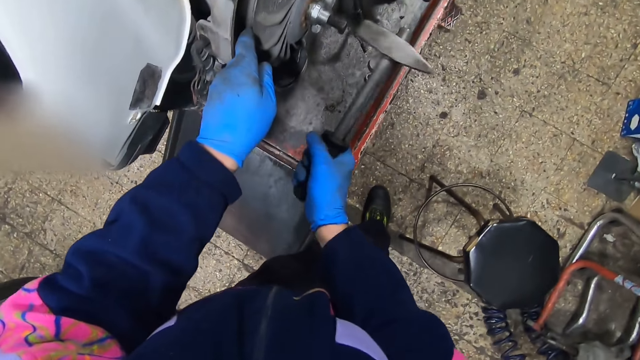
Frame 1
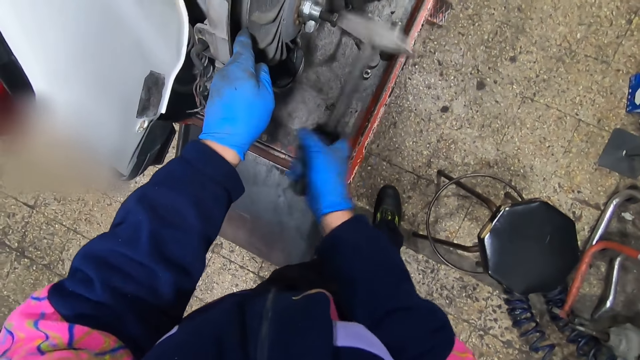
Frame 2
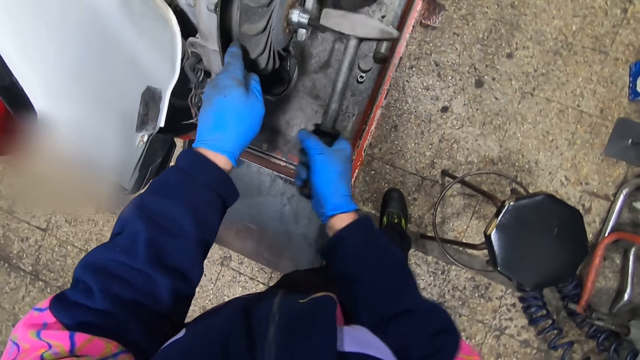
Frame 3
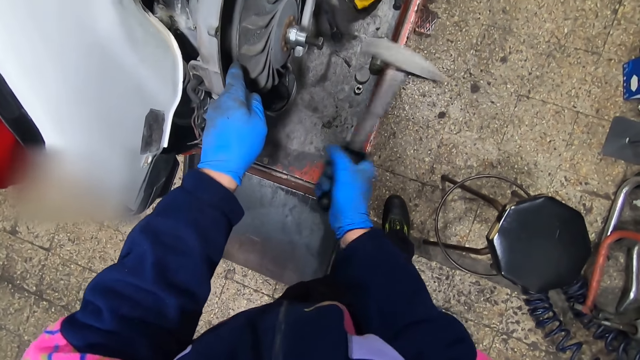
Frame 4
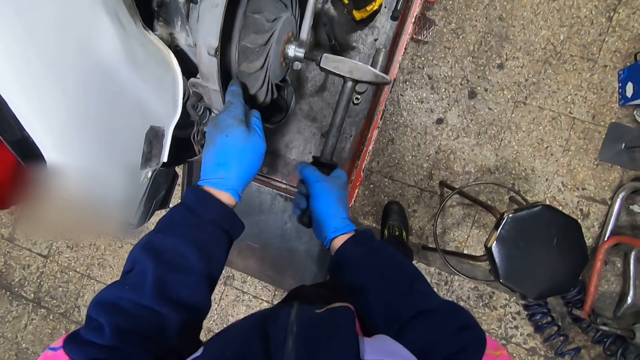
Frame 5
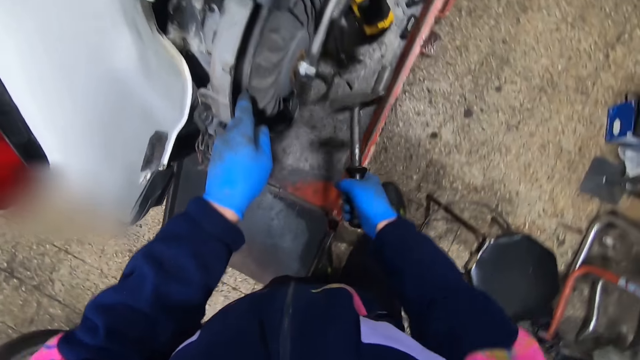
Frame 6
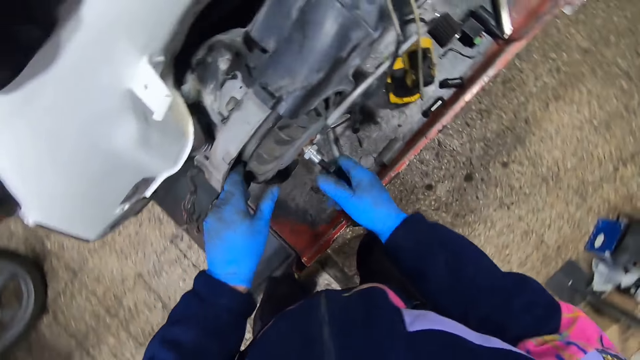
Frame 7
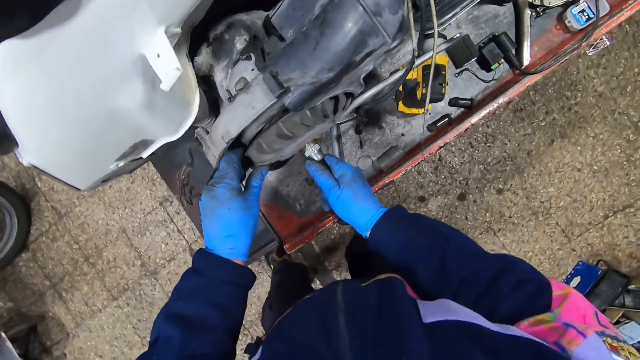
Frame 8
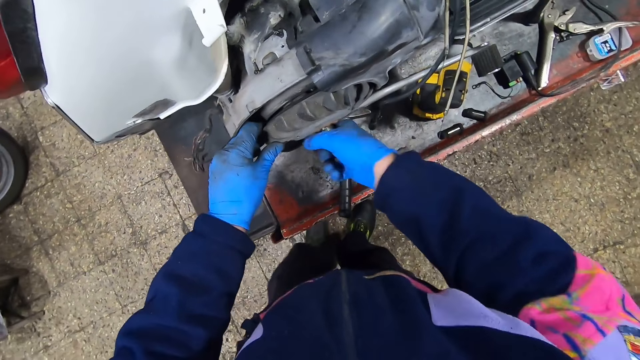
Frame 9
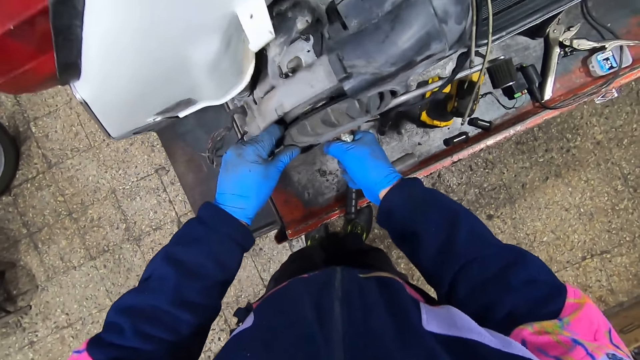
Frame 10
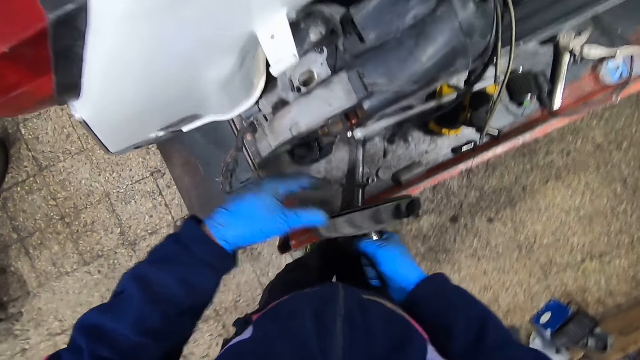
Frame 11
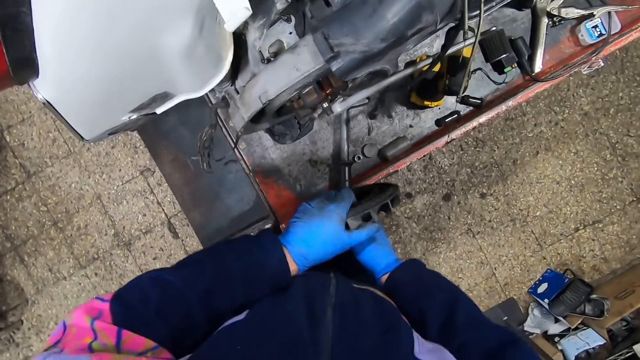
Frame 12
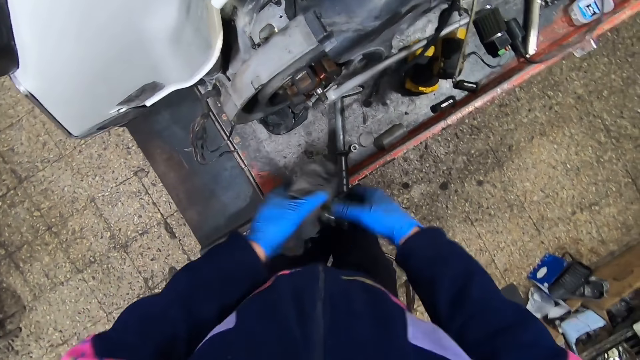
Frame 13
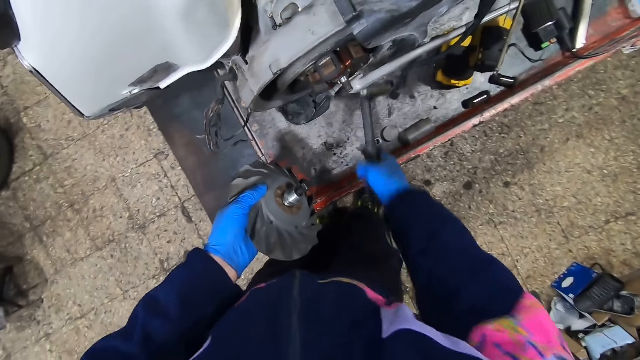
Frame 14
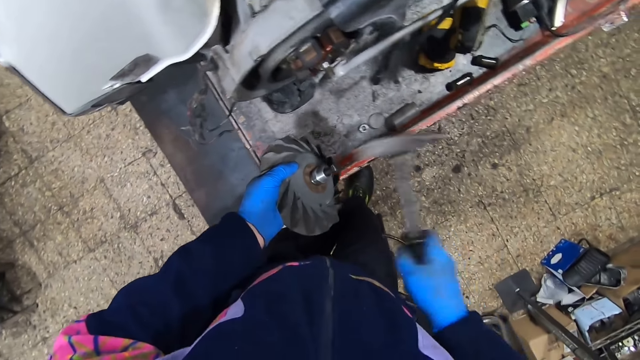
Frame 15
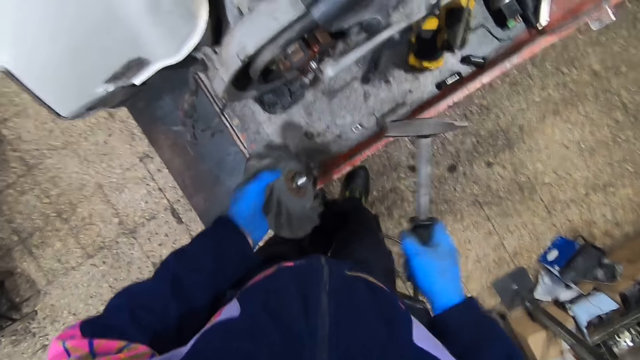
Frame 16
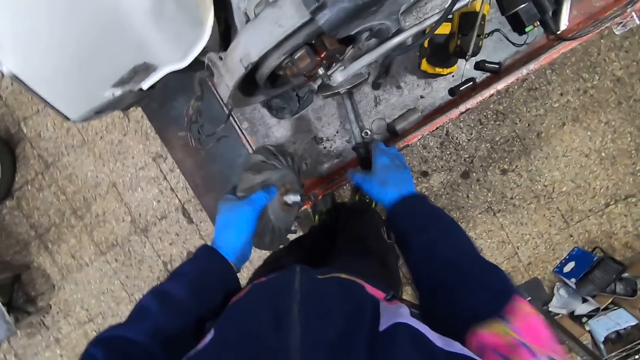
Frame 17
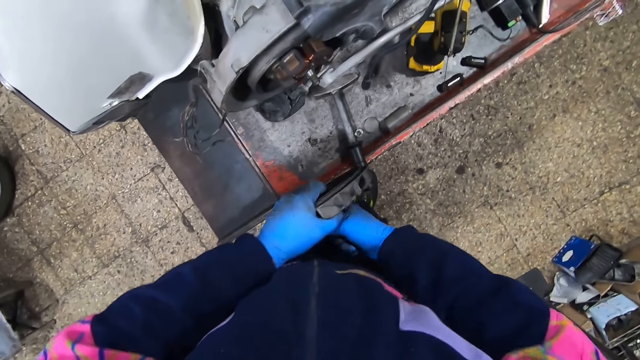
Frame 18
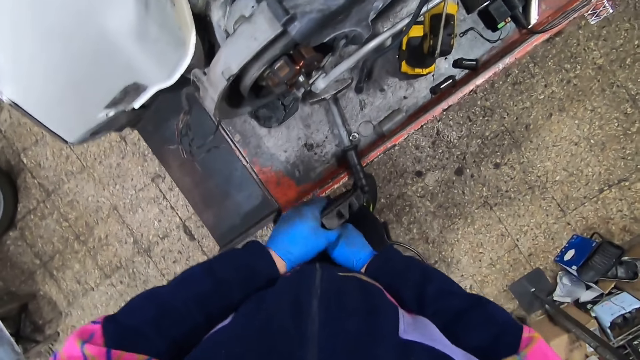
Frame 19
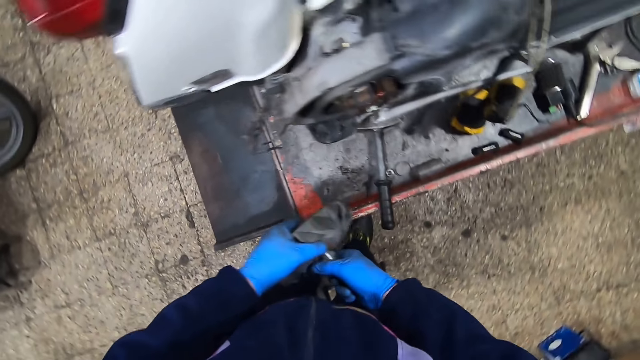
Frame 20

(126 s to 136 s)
The camera wearer hits the bolt with the hammer. He drops the hammer on the platform. He removes the wheel. He picks up the hammer on the platform with his right hand. He hits the bolt with the hammer. He places the hammer on the metal surface. He holds the bolt on the wheel with his right hand.

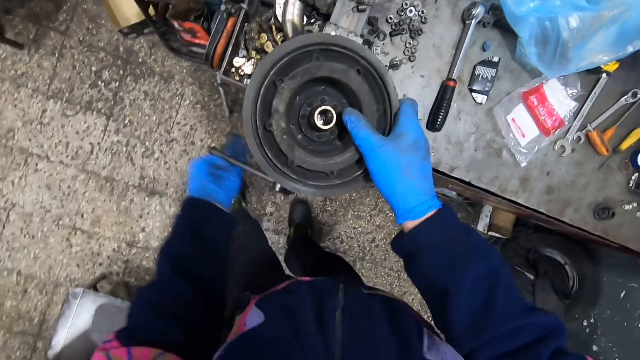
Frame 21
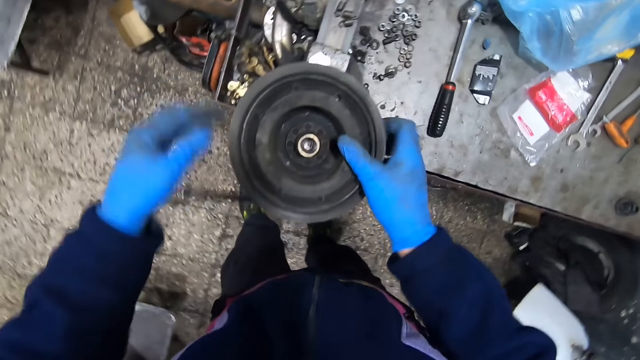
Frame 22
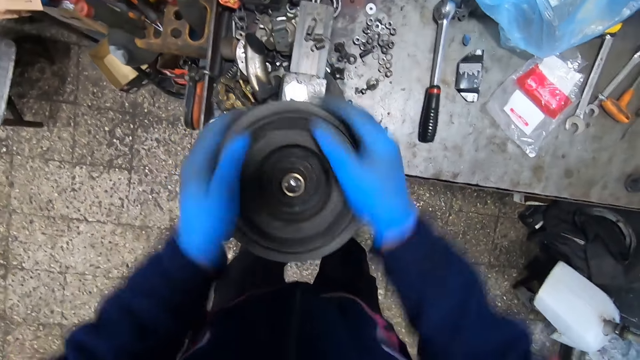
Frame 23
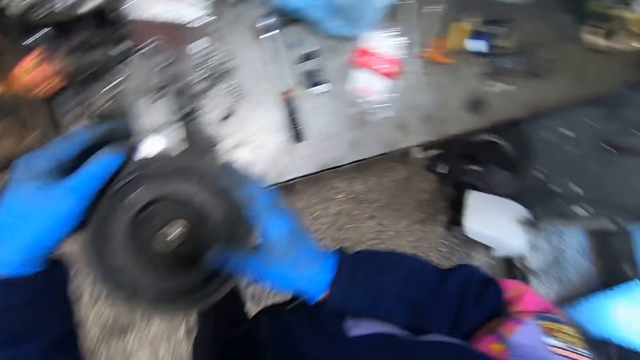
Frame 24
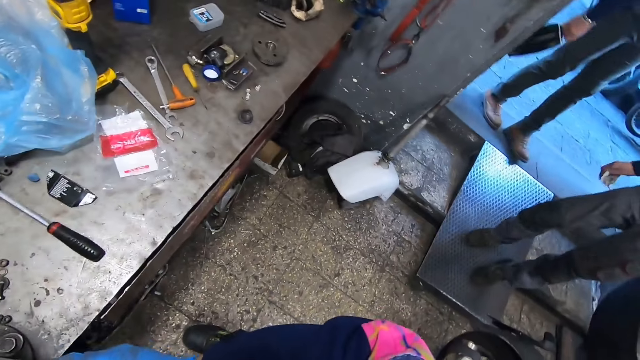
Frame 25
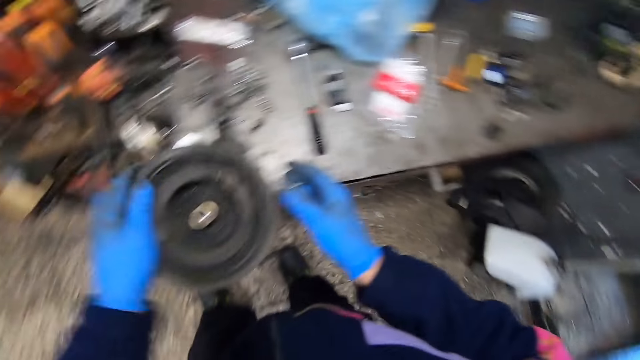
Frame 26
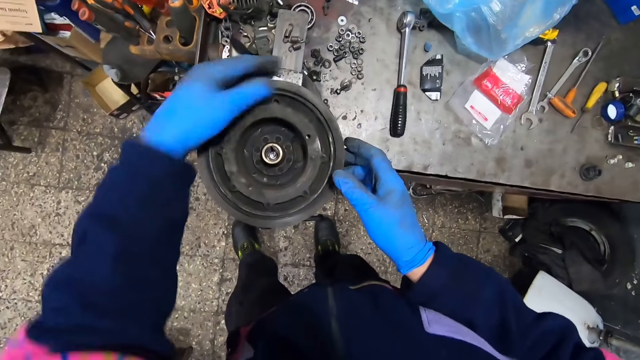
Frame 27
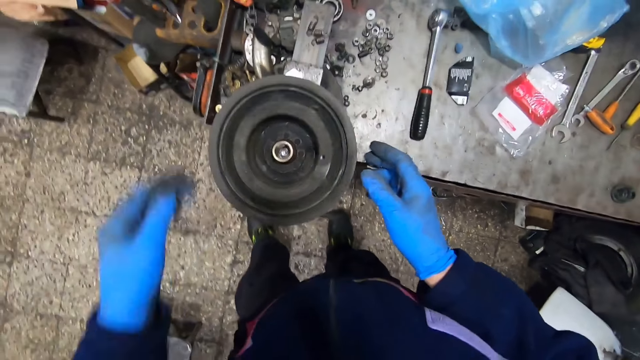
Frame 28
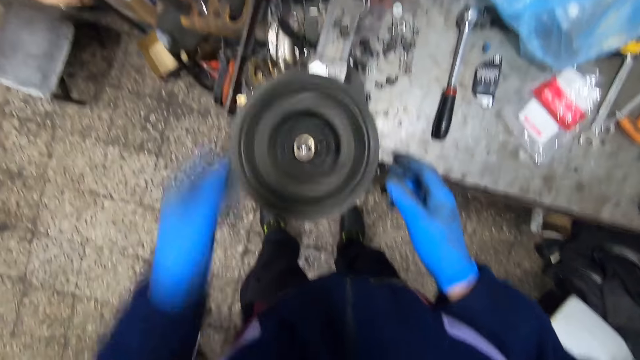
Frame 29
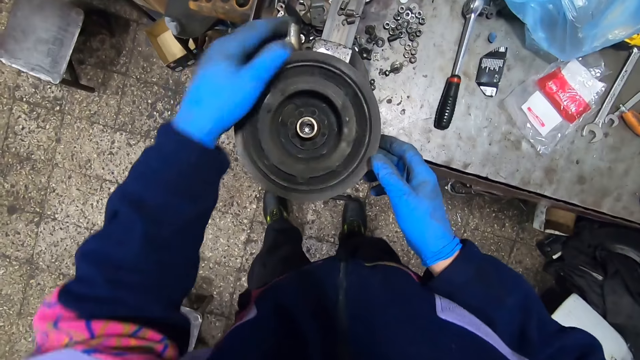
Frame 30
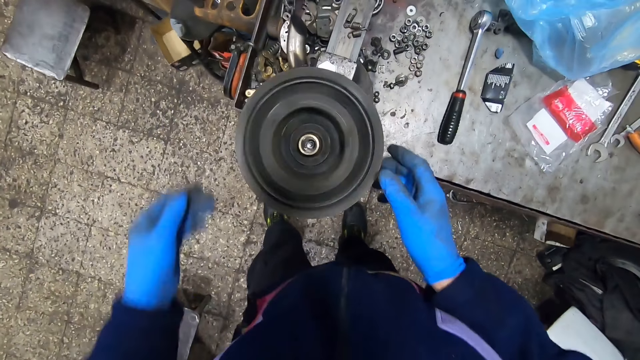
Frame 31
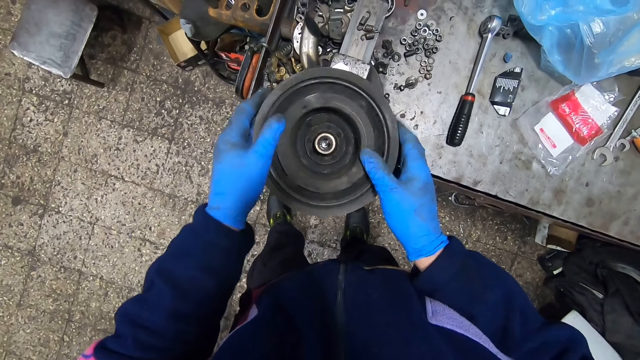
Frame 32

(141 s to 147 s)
The camera wearer rolls the wheel on the bench vice with both hands. A person walks in the workshop. Another person walks in the workshop.

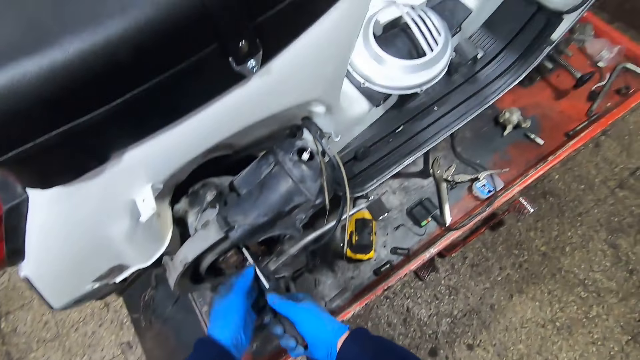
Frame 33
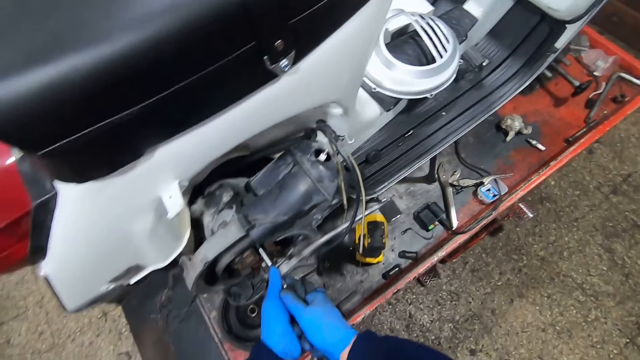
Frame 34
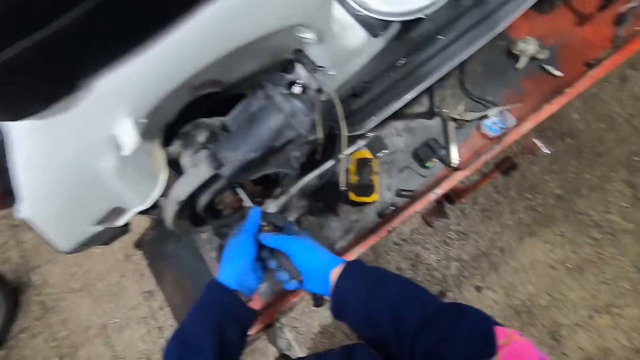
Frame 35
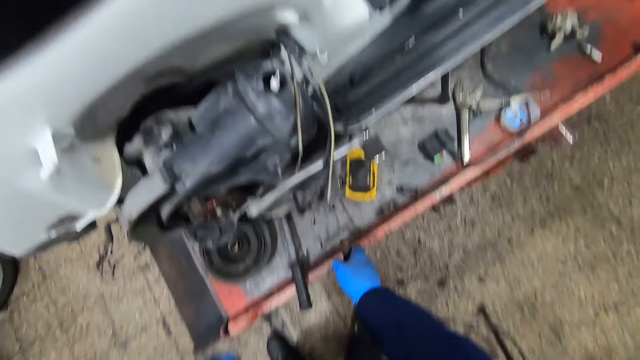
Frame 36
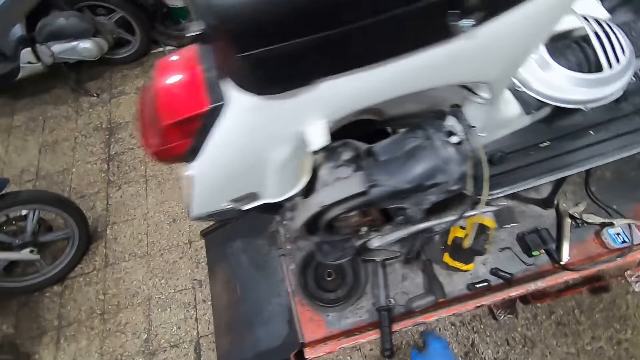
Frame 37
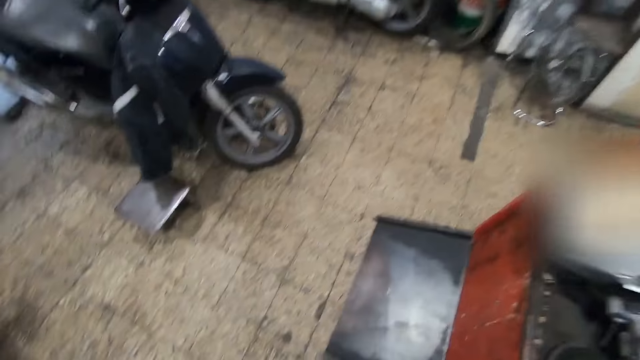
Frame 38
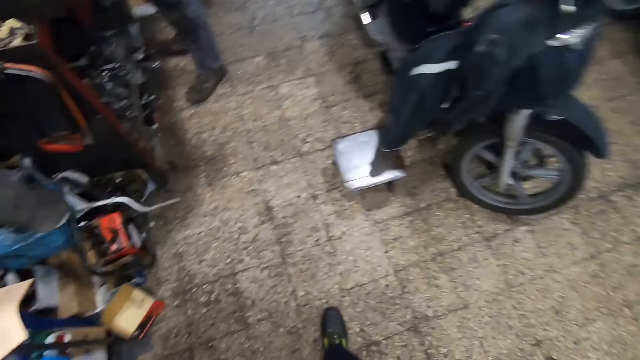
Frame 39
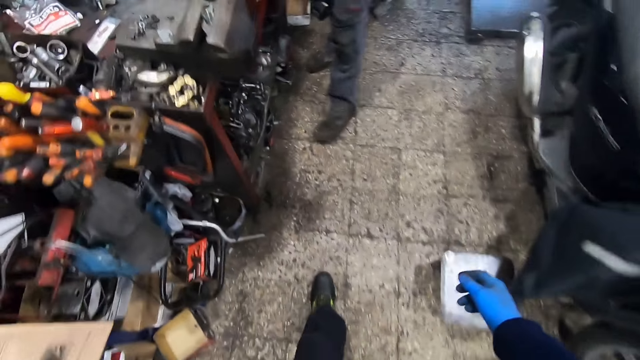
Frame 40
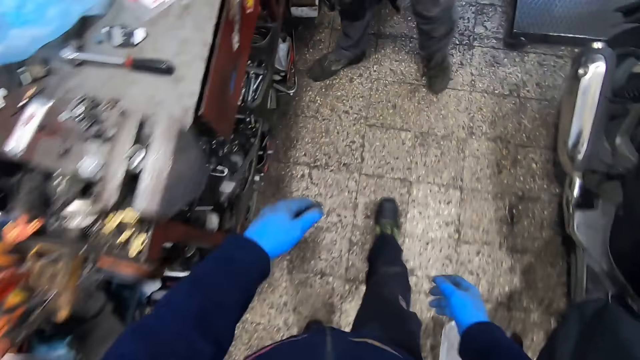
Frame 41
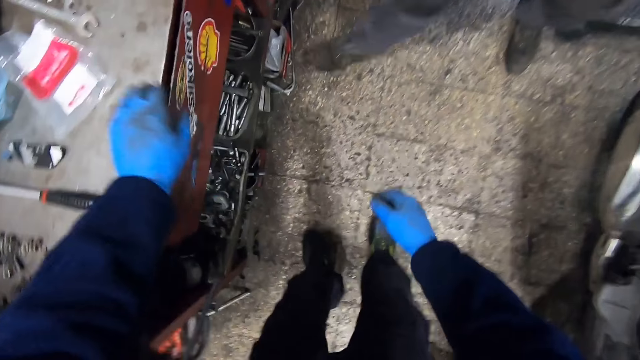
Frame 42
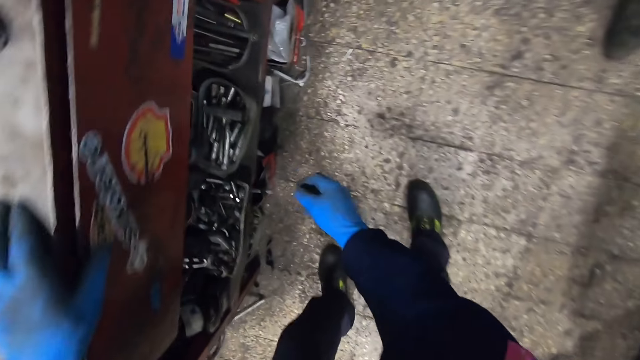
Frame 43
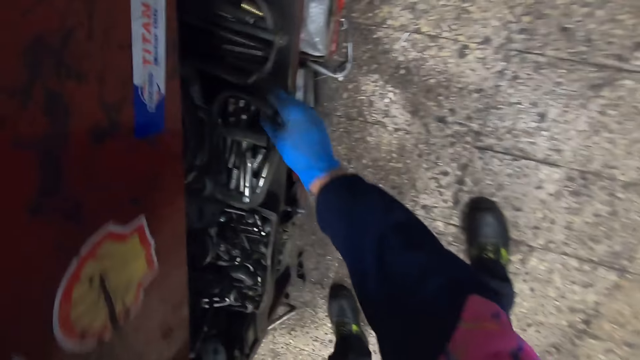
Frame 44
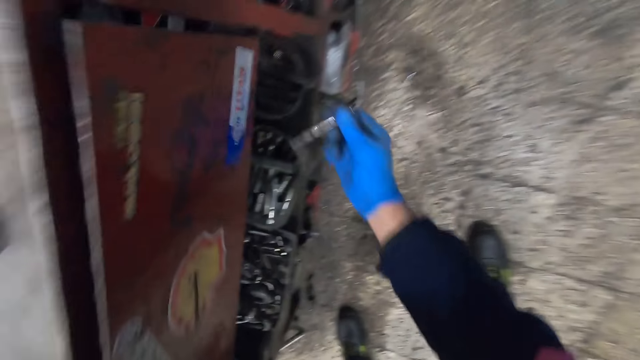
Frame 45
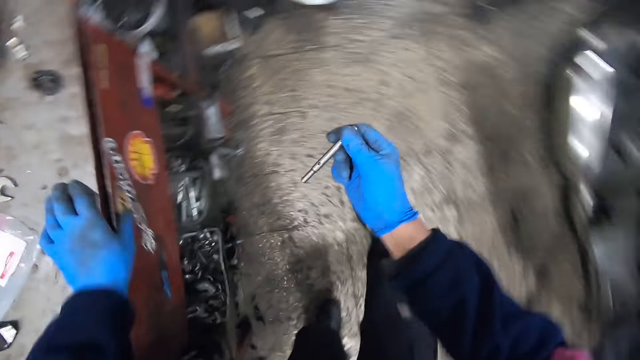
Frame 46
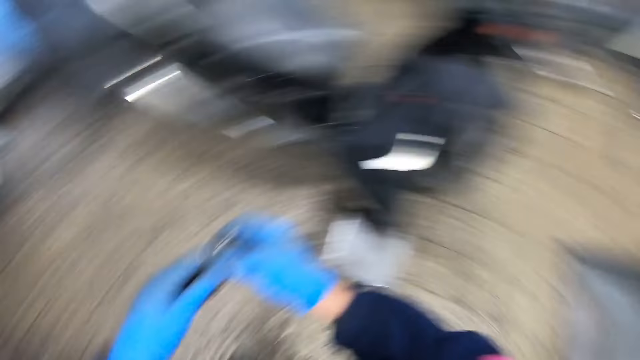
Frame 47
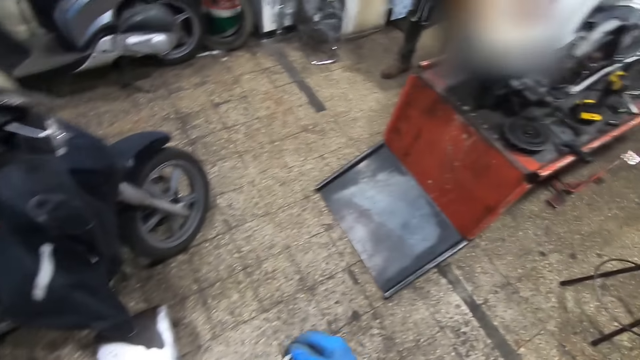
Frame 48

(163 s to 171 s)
The camera wearer drops the screwdriver on the platform. He walks around the workshop. A person steps back. The camera wearer picks up a screw extractor from a container under a table with his right hand.
